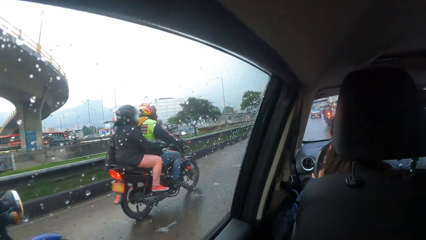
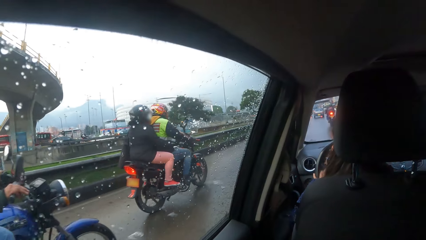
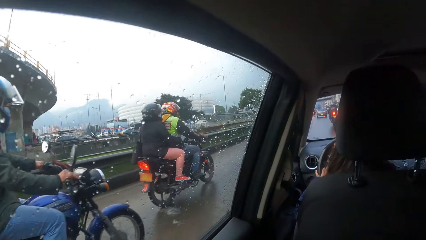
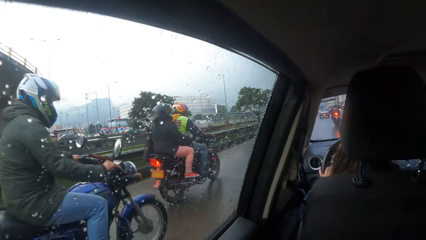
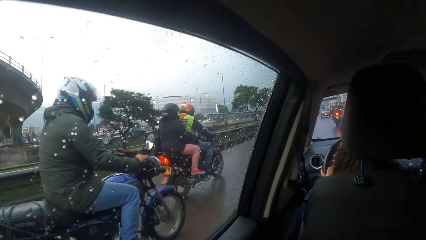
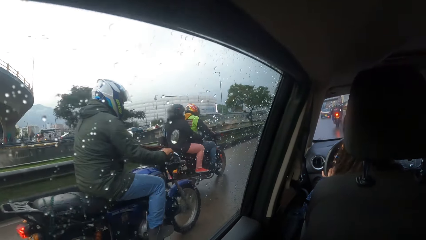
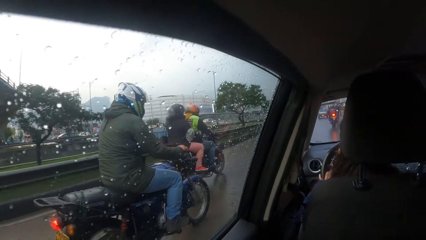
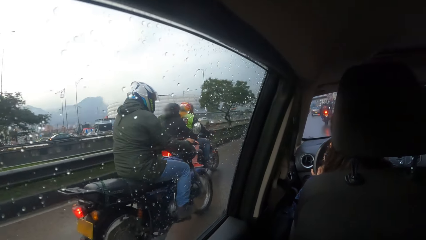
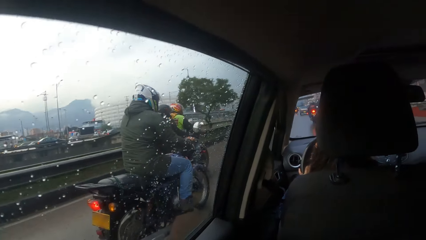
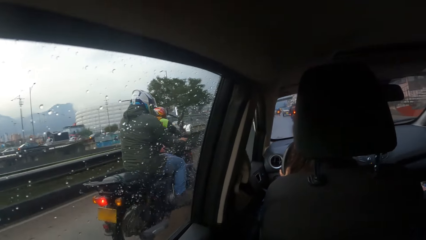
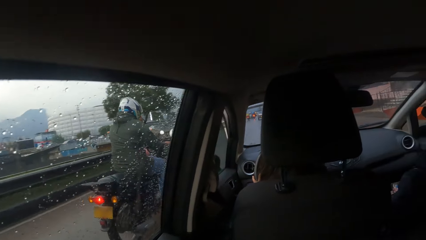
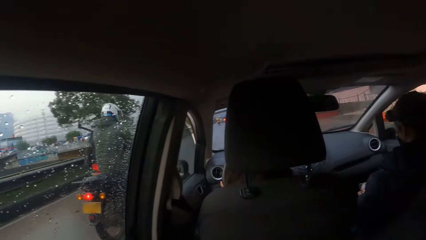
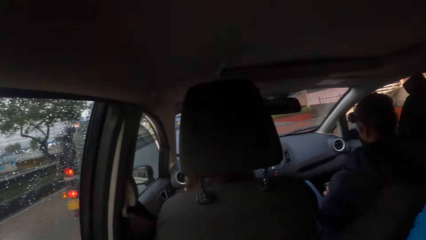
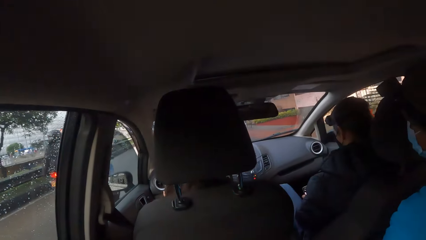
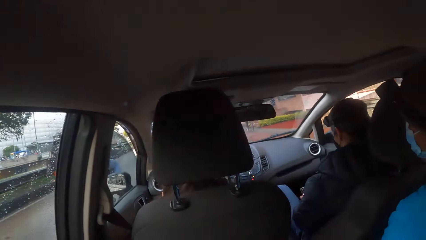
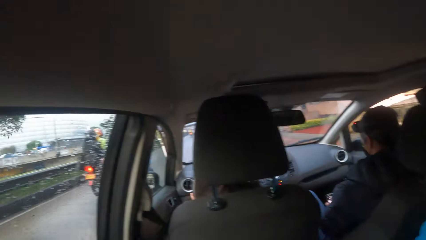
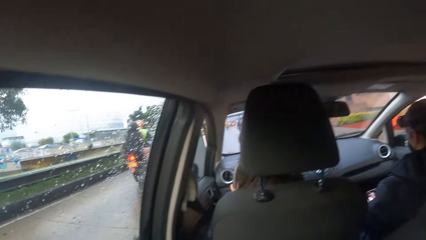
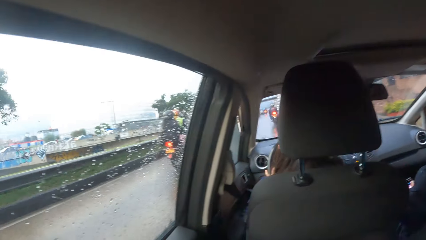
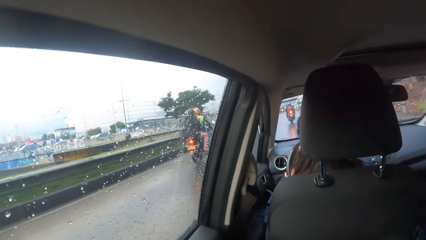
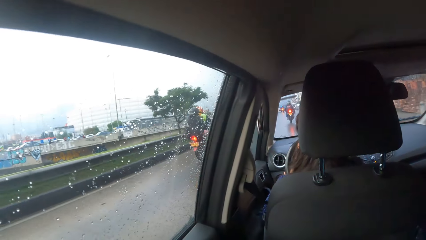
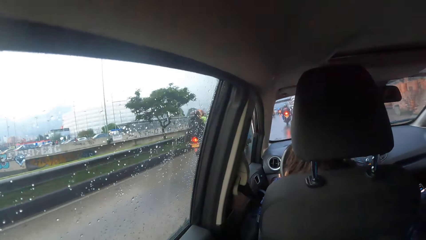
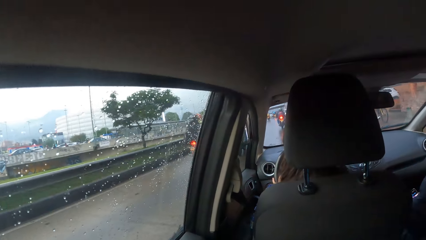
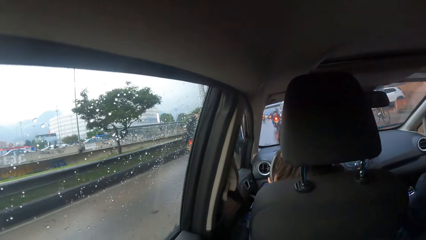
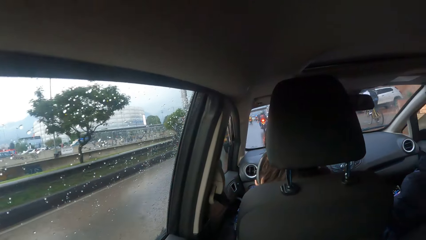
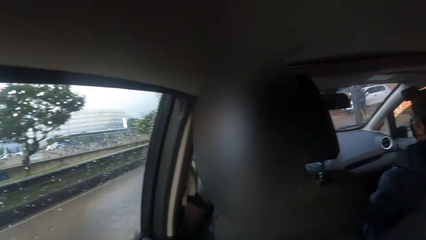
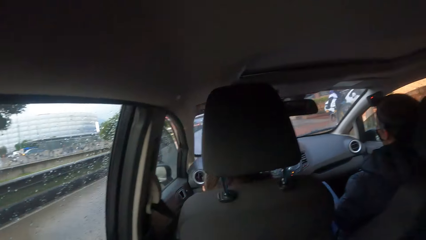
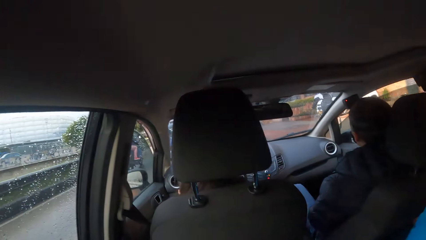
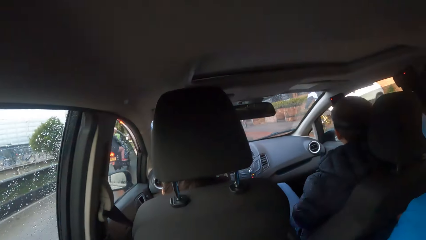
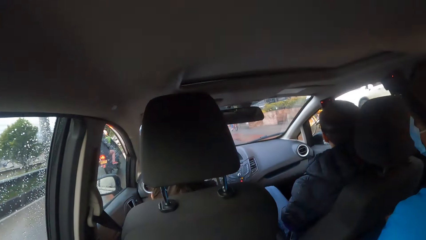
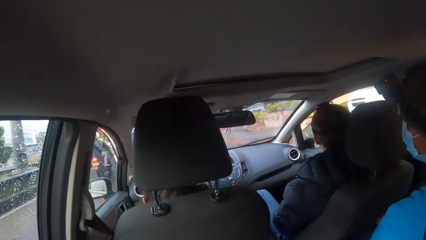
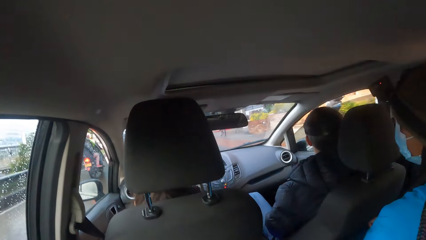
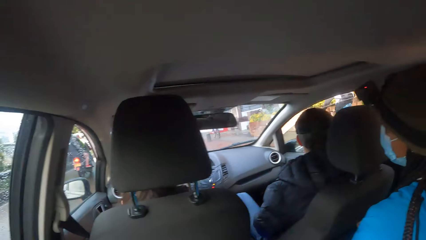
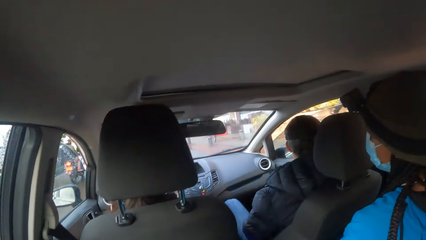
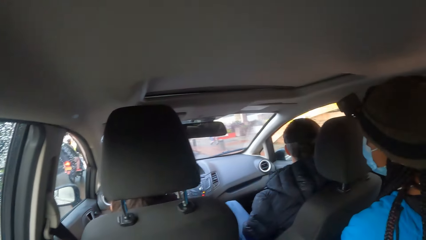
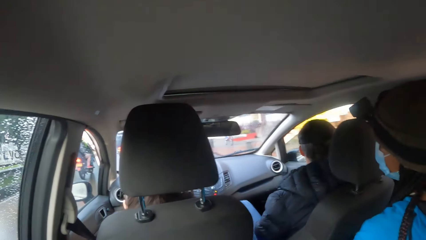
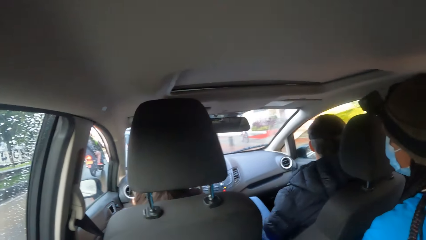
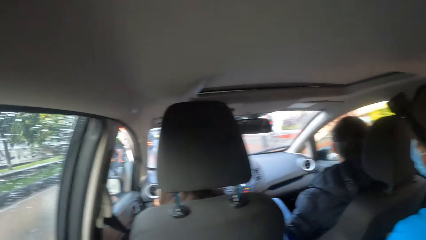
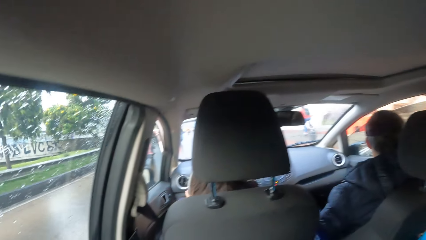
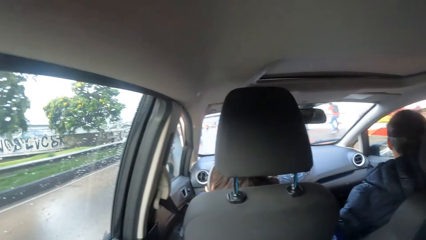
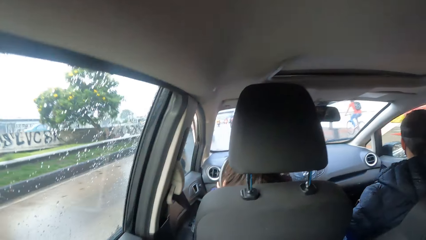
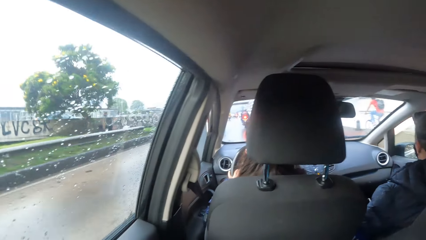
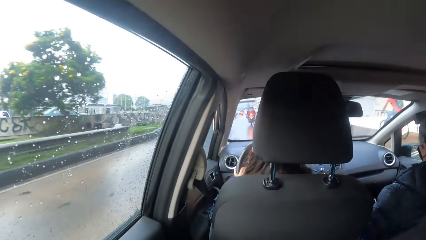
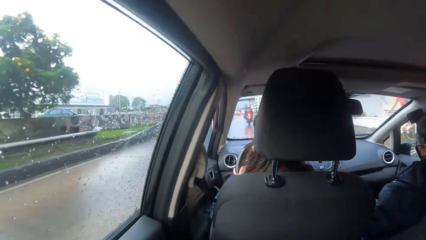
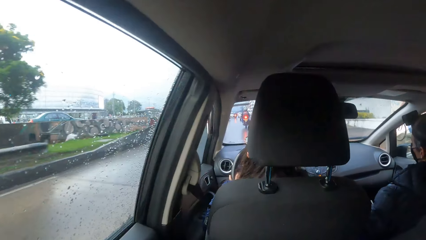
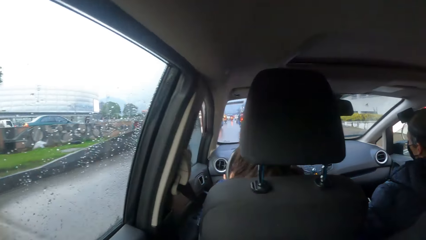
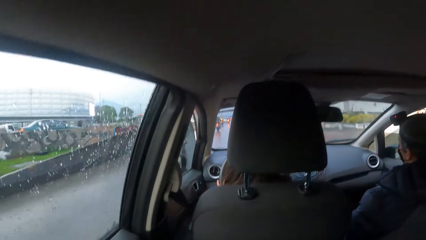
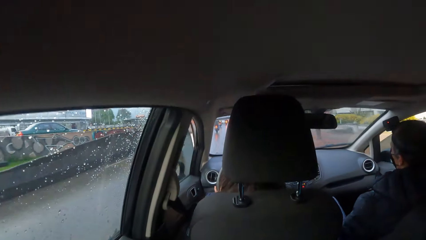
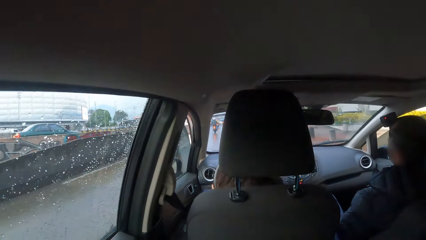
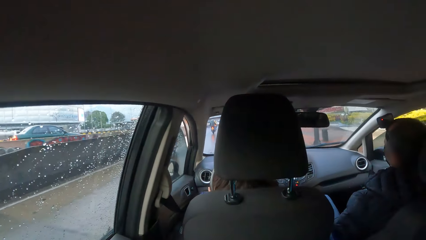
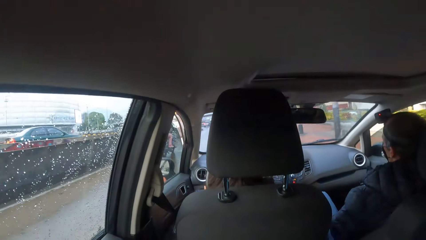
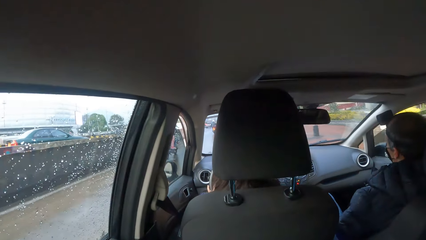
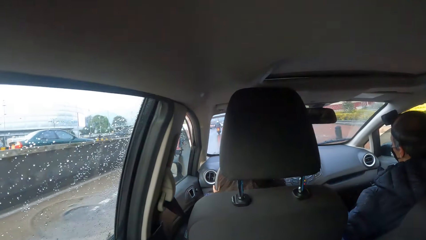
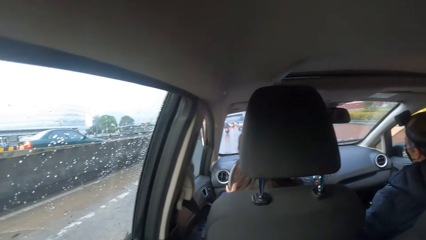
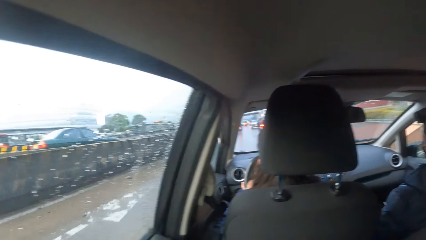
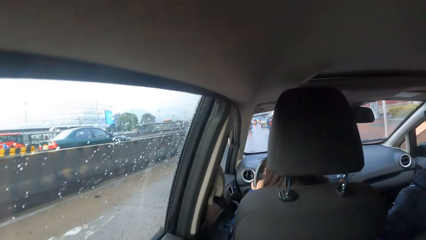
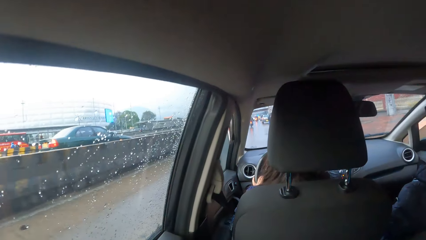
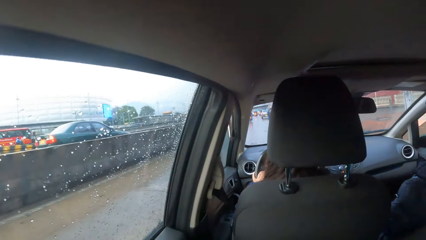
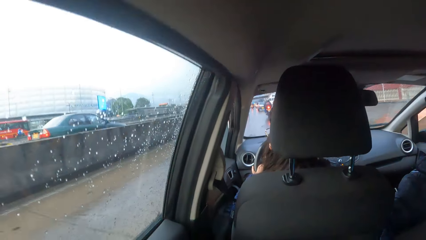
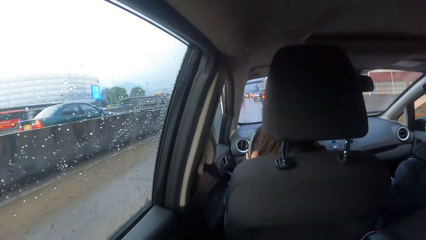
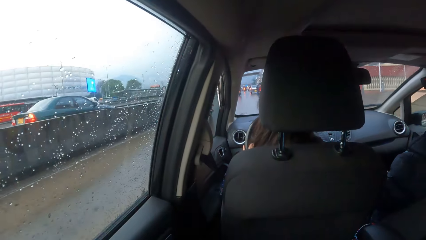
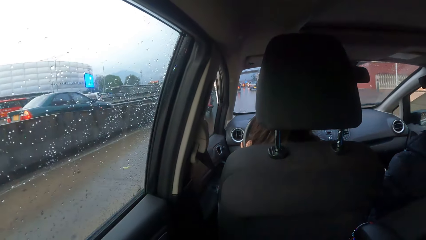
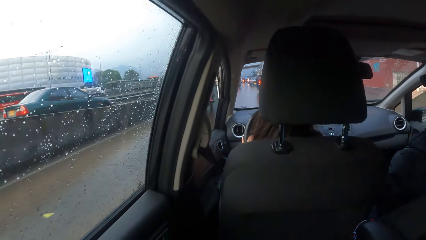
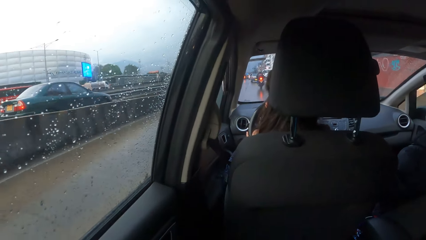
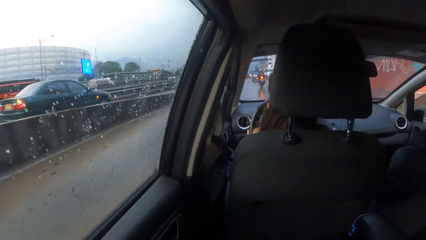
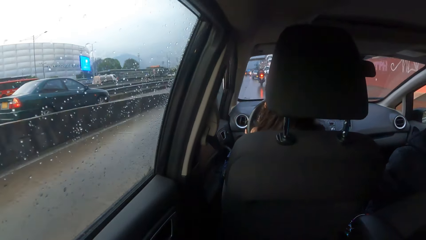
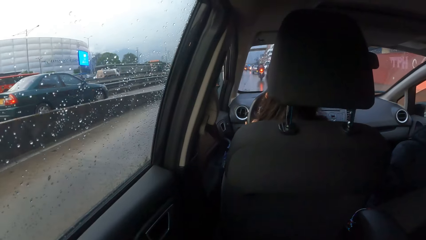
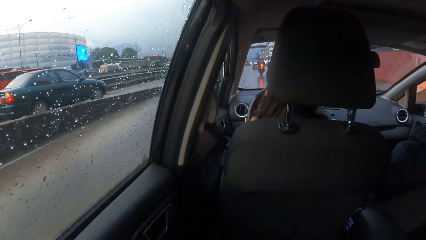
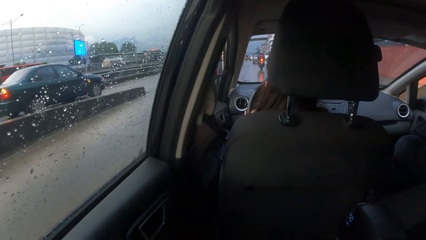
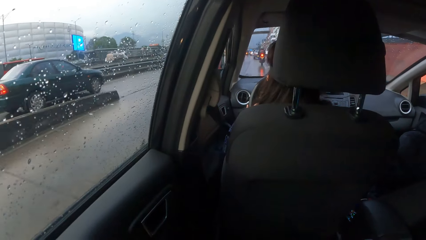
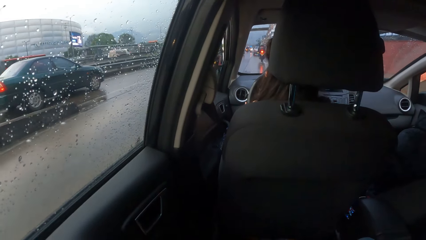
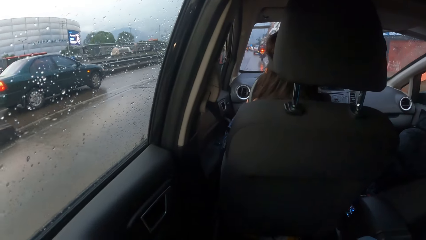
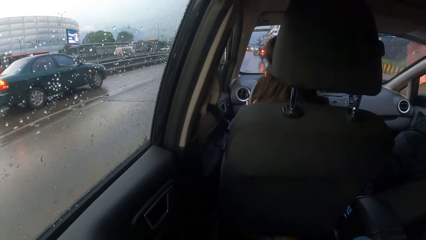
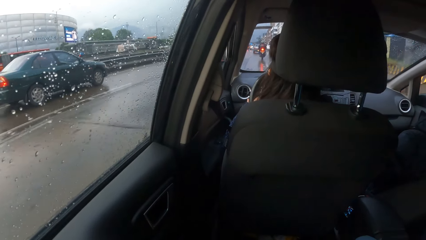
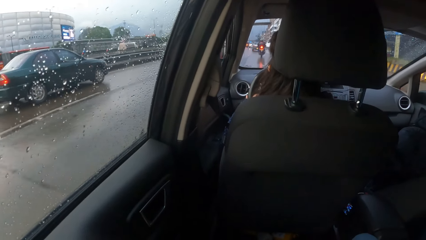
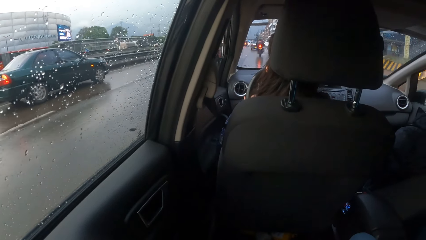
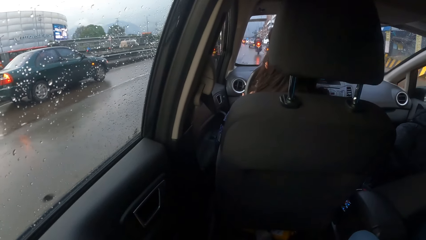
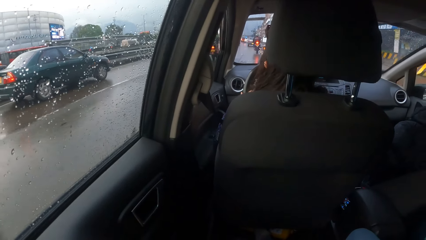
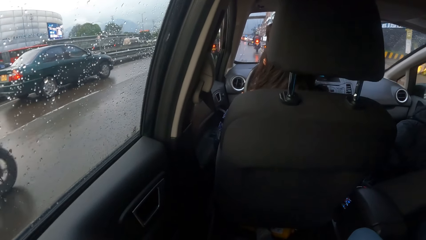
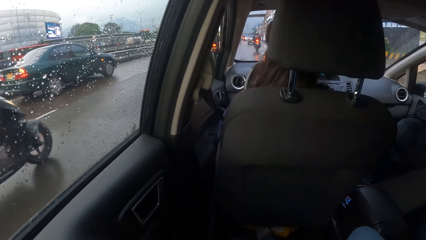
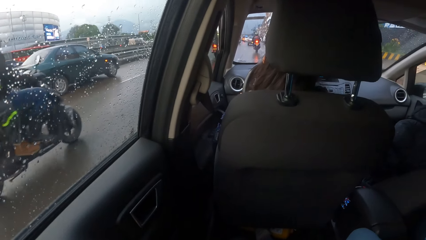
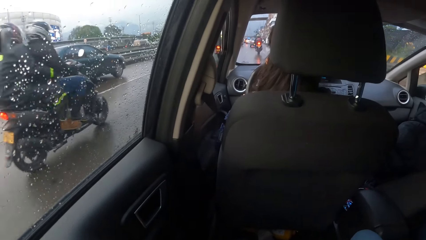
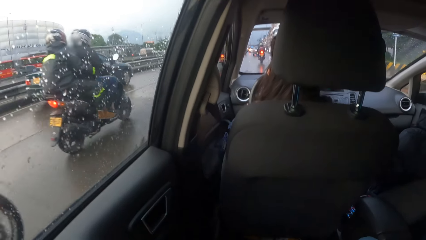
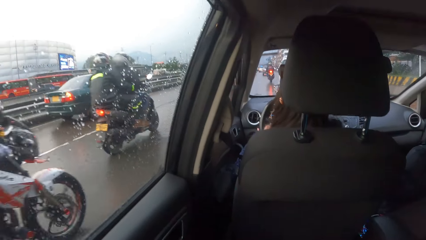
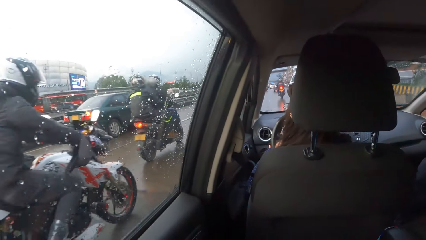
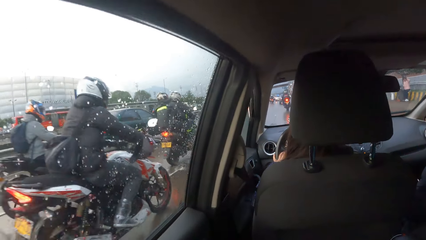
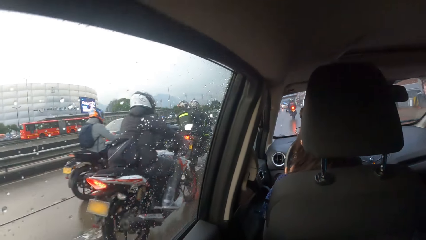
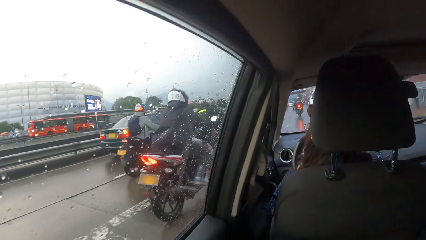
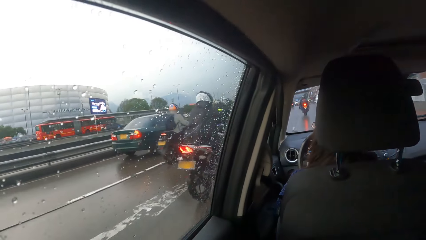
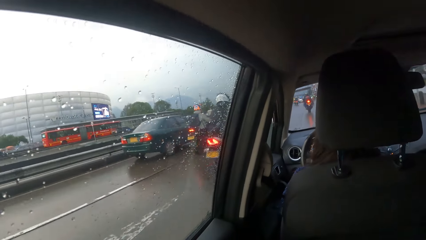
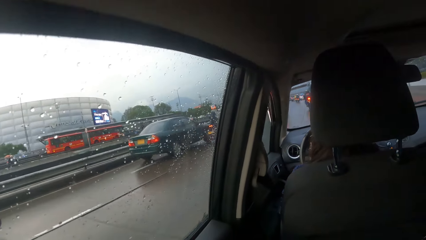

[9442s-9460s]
A biker rides past the car the camera wearer is in. Several motorcycles ride past the car they are in.
